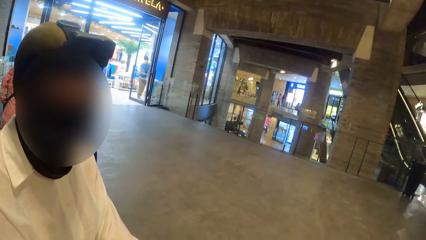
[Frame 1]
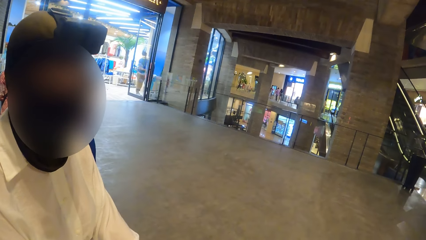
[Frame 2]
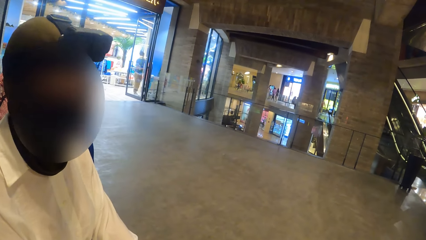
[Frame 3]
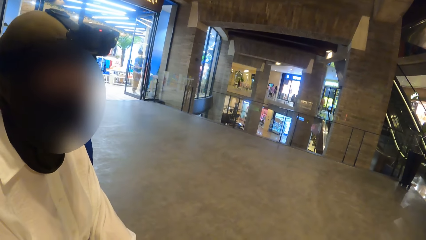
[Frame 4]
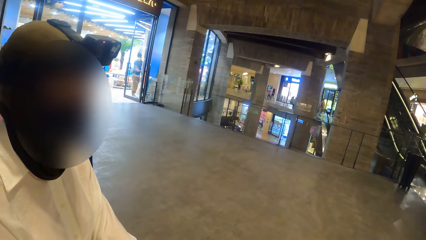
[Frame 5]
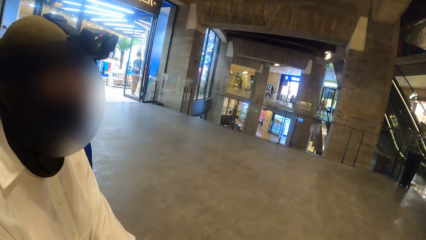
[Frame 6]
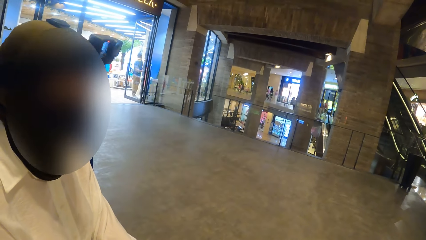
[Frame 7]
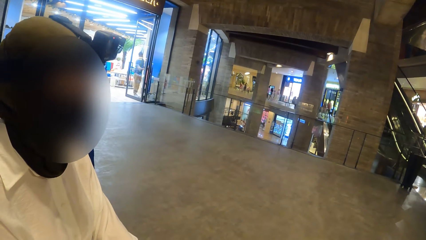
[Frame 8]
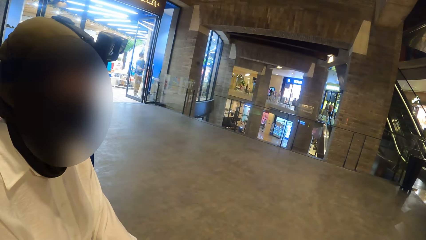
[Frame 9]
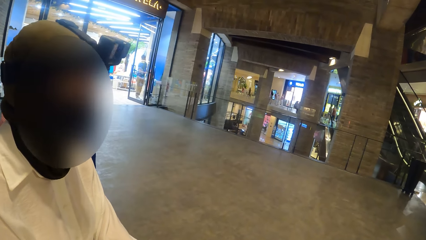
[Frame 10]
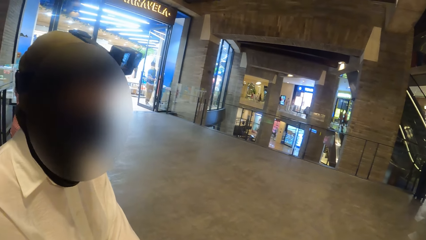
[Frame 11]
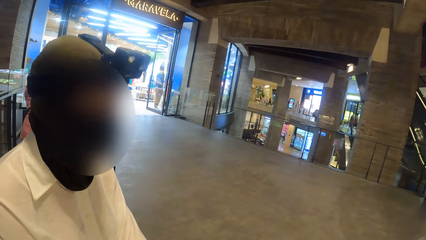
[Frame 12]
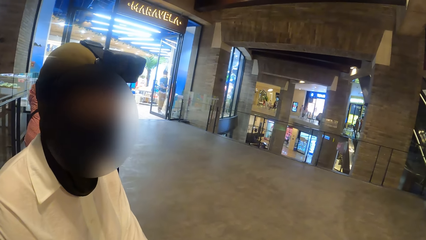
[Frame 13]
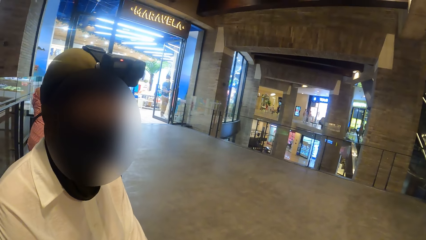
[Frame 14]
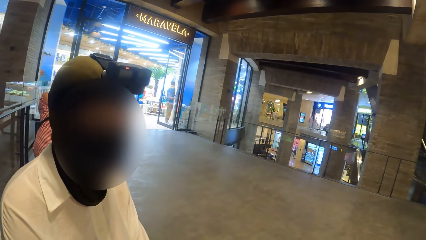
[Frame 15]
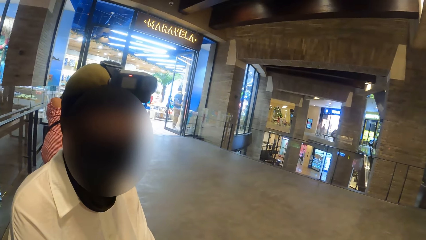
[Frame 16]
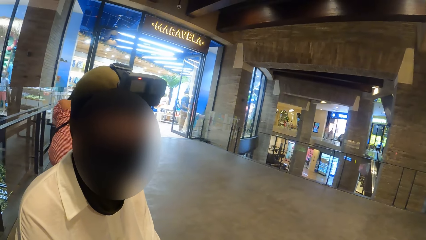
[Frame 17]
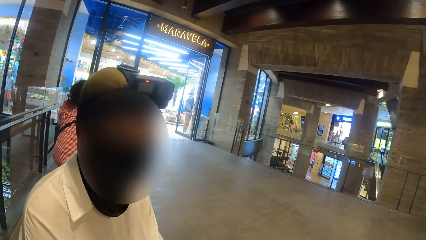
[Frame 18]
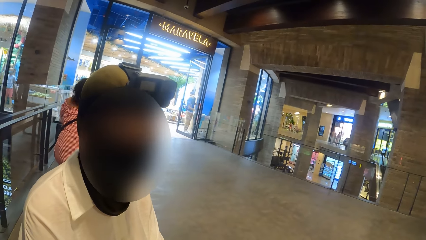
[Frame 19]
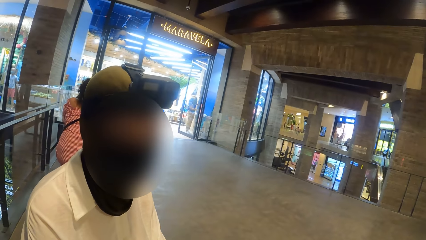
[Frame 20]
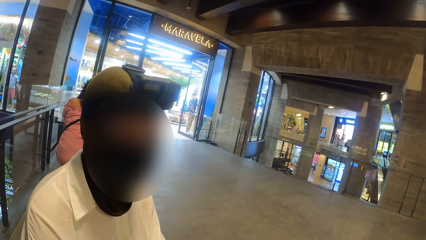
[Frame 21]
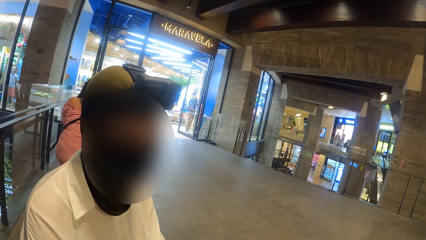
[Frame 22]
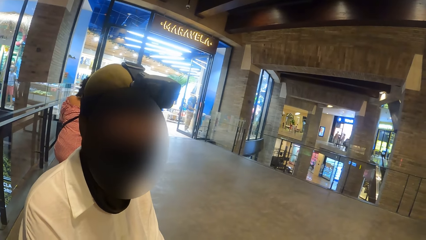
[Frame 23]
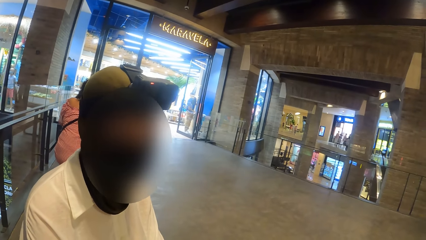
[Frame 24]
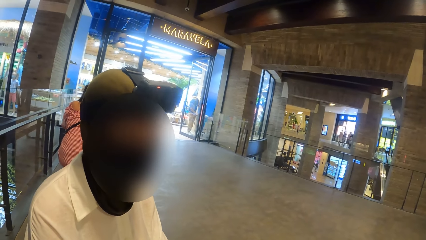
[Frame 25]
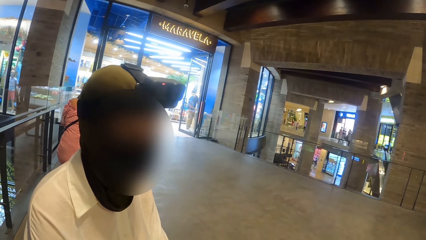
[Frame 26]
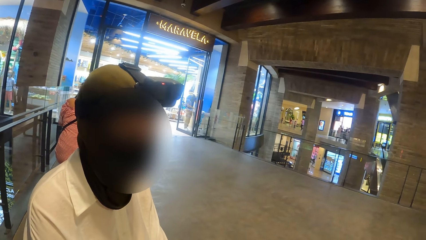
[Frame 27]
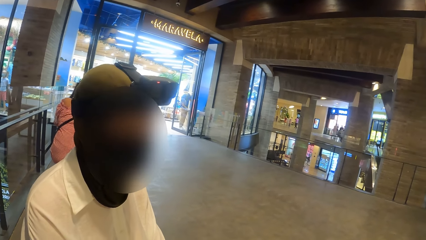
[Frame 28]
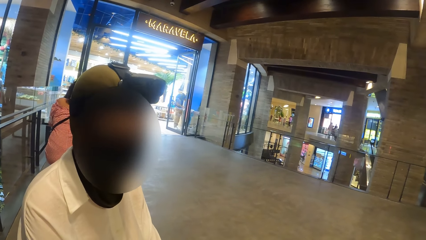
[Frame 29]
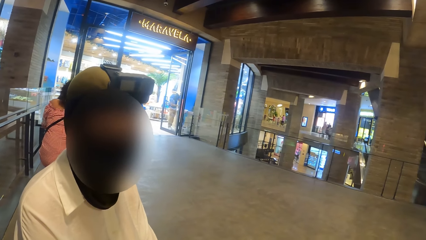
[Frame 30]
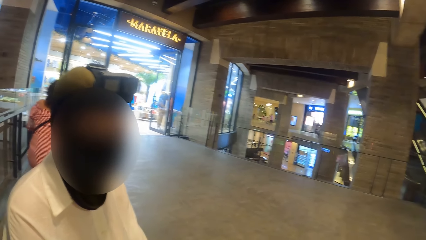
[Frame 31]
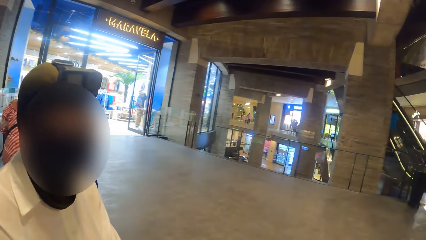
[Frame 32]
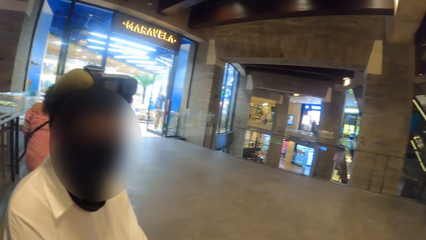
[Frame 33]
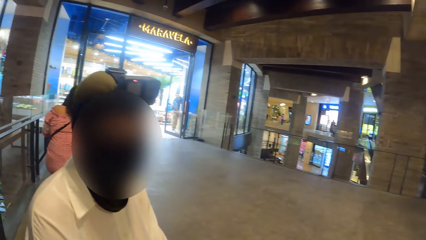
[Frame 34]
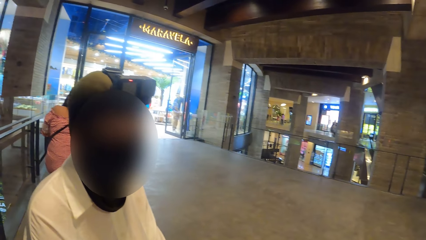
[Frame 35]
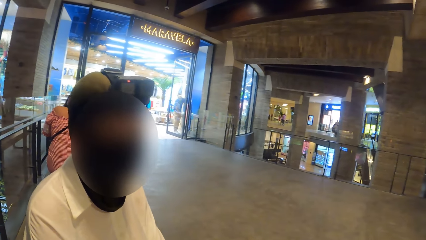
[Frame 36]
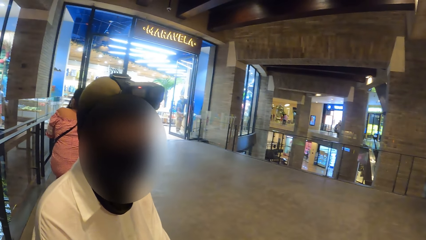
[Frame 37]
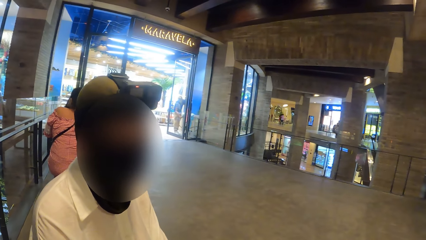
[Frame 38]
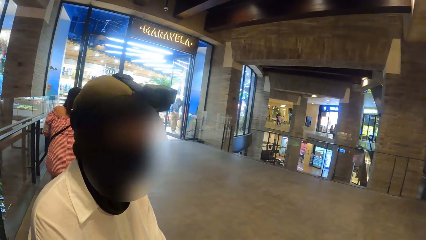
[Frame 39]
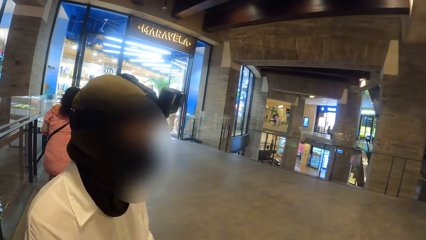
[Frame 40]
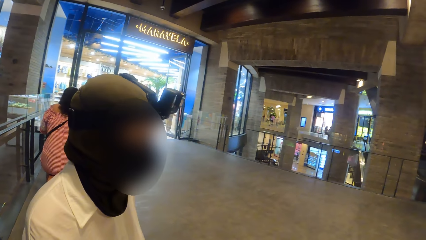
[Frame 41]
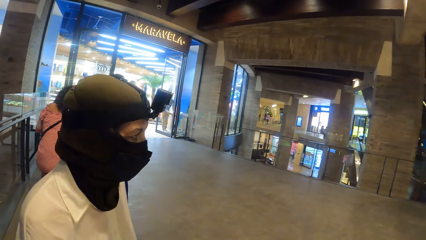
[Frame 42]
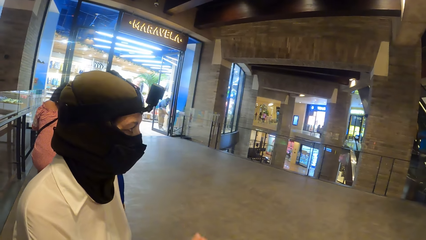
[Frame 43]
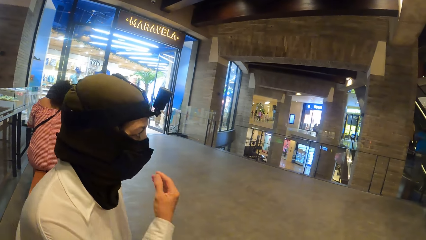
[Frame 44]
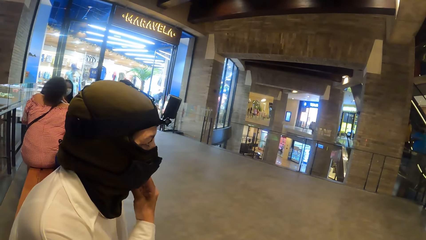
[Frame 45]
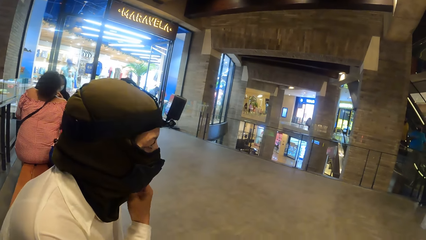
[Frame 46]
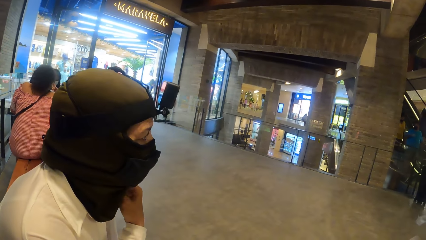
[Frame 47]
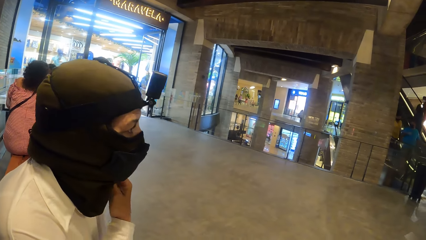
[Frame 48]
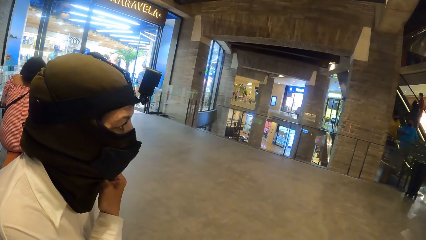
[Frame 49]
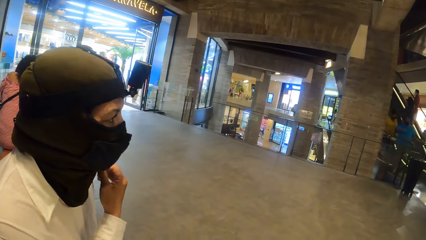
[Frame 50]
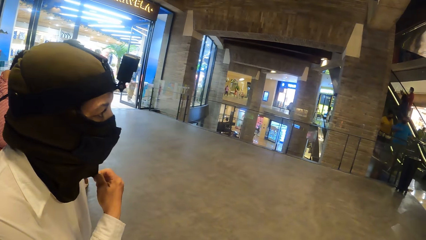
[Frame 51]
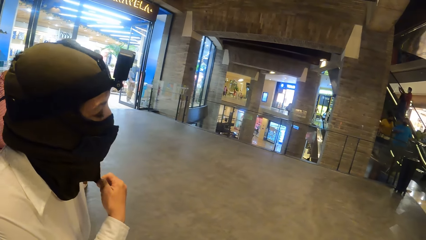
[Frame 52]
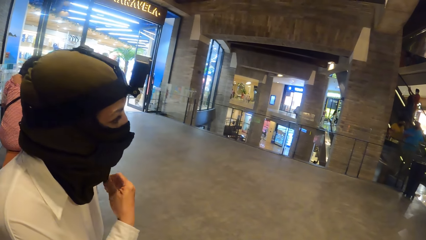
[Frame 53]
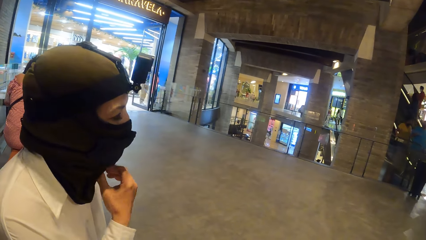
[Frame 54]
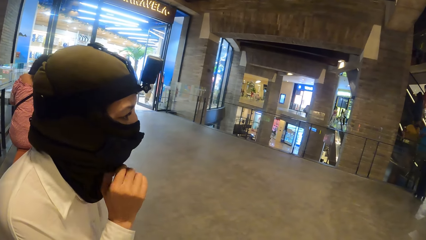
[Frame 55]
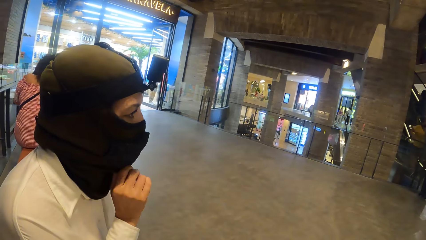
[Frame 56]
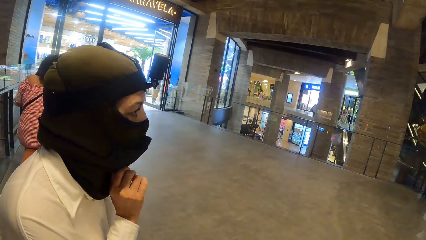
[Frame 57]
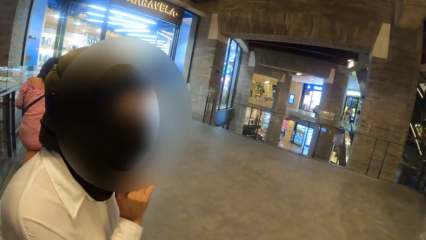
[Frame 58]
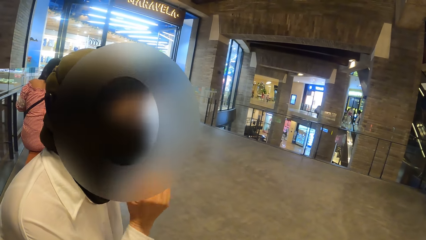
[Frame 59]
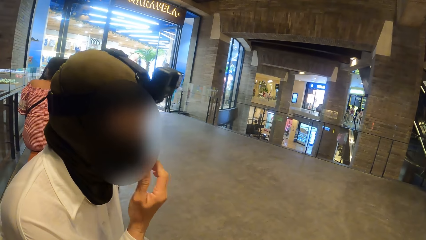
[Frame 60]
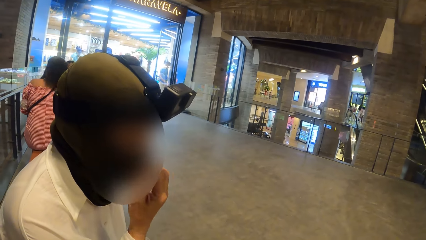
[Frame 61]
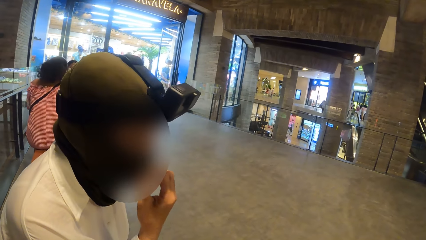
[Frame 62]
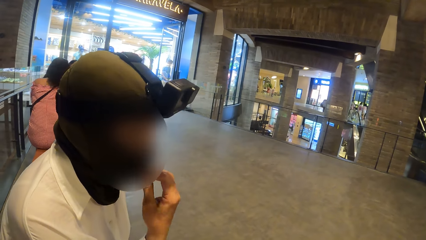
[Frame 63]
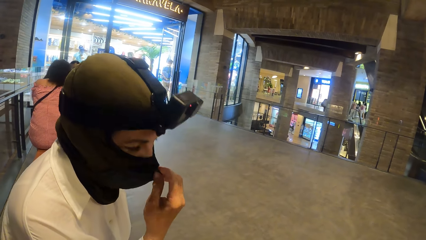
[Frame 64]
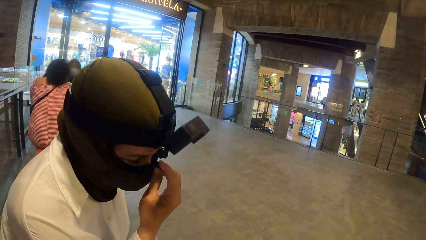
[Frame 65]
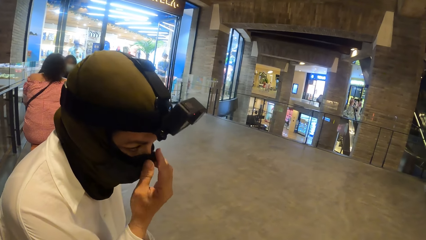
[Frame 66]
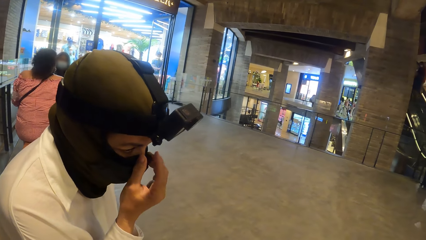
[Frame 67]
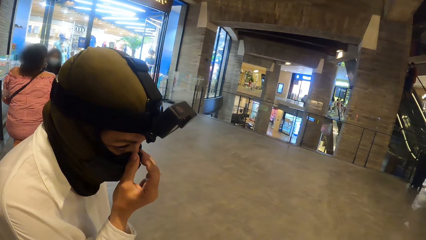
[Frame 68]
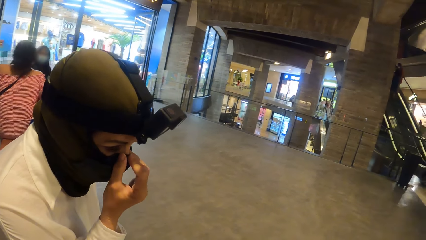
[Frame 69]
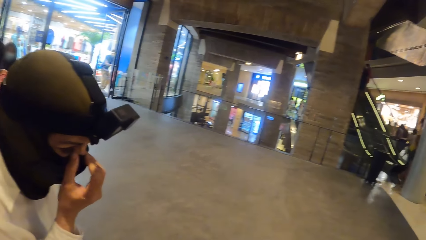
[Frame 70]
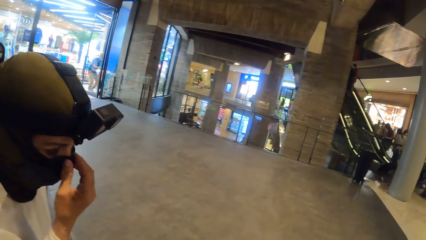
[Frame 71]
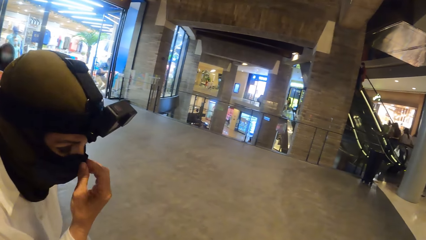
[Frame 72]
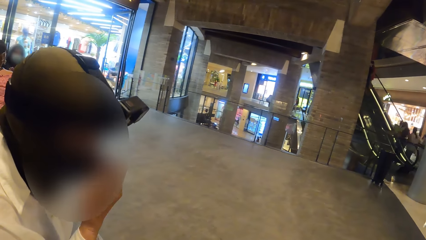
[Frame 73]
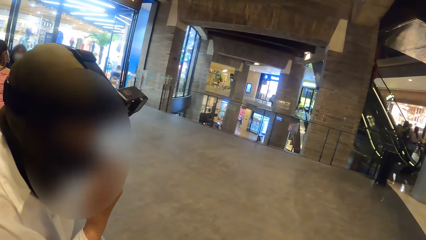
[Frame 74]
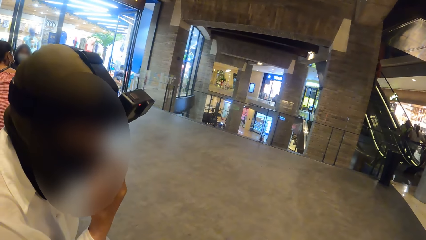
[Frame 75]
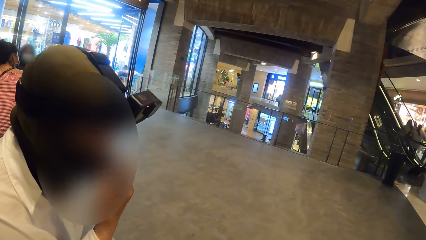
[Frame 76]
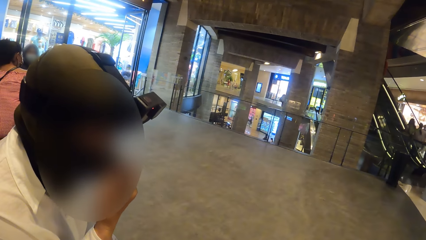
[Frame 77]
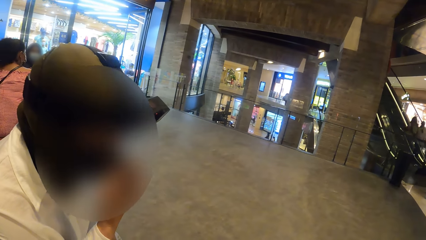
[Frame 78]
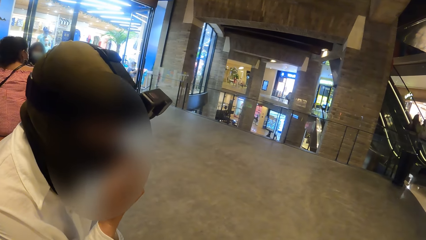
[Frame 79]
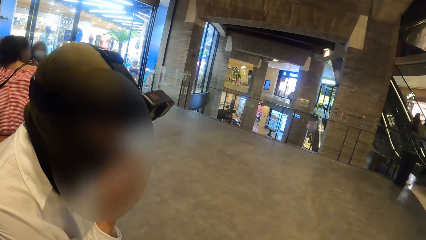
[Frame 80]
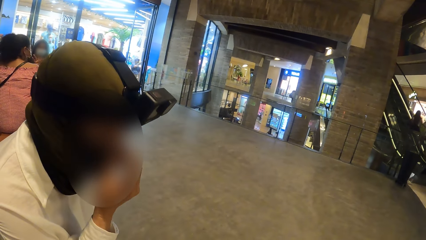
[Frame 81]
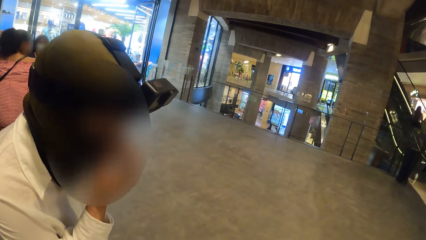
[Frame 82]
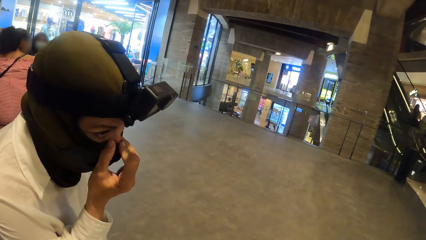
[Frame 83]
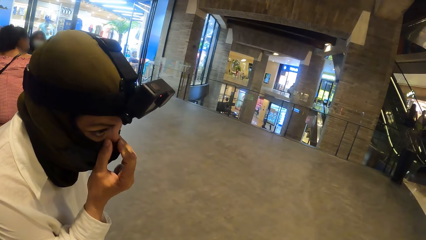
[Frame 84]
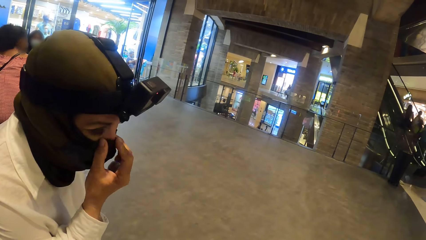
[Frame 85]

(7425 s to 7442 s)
The woman adjusts the mask on her face with her right hand.
